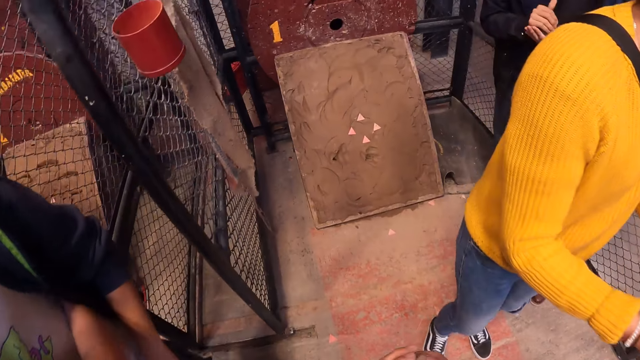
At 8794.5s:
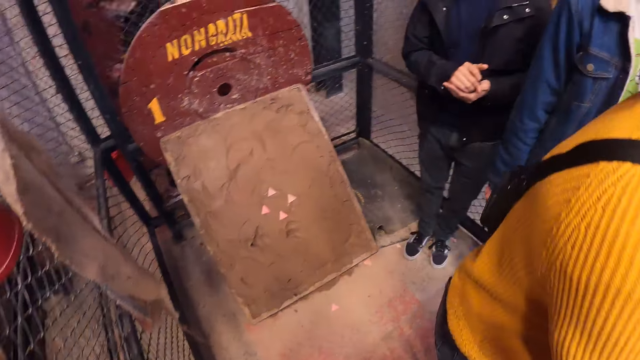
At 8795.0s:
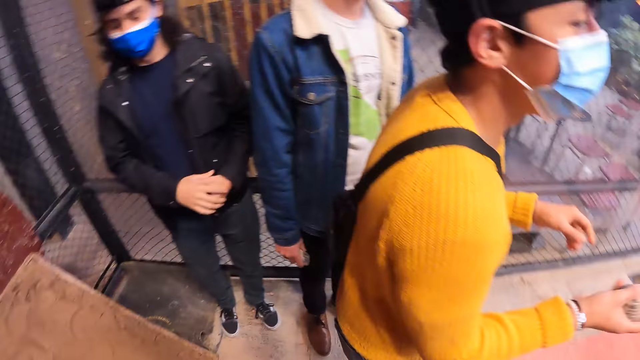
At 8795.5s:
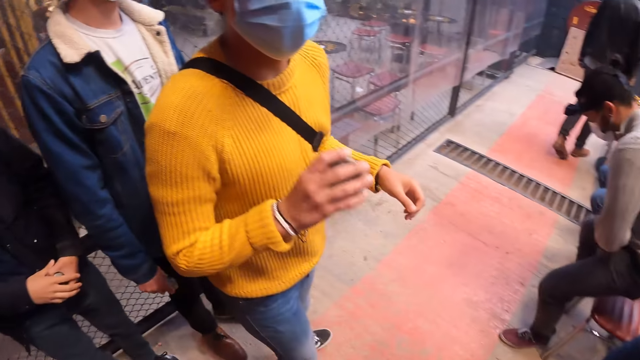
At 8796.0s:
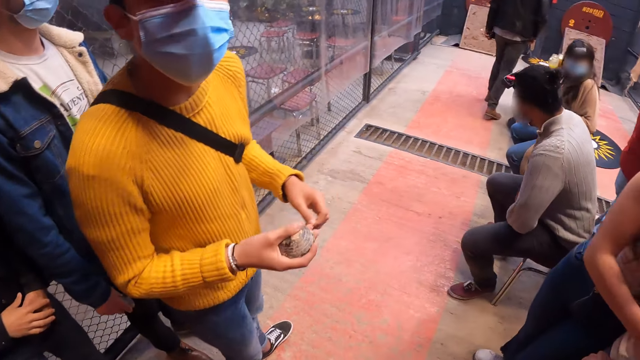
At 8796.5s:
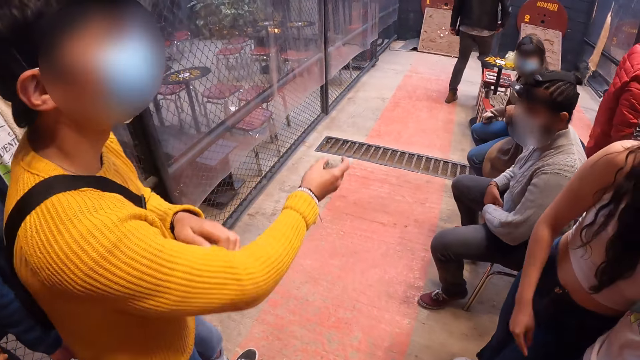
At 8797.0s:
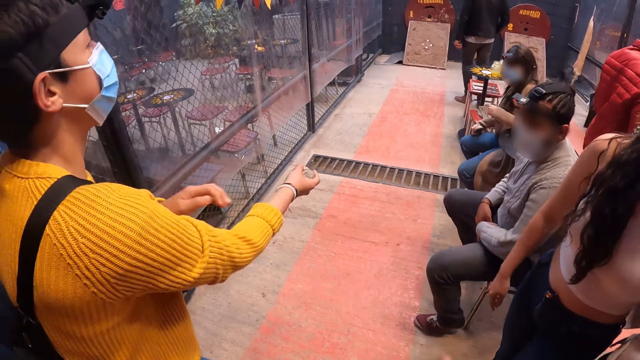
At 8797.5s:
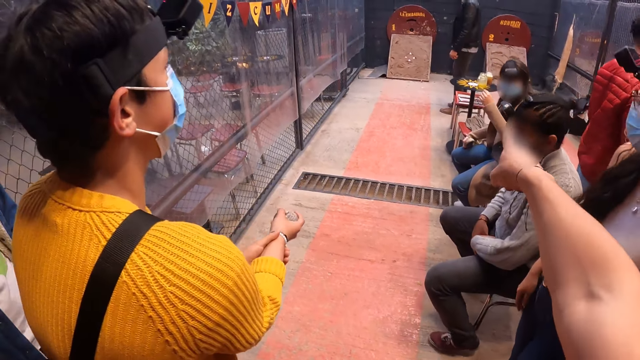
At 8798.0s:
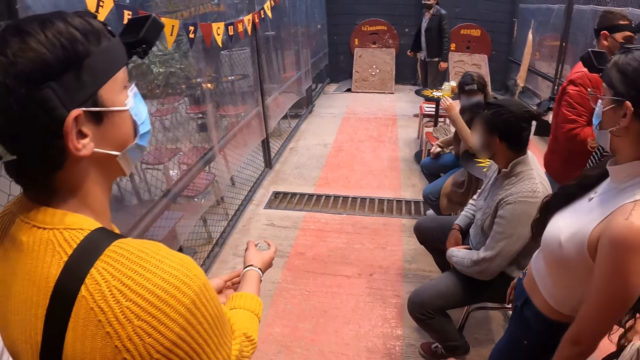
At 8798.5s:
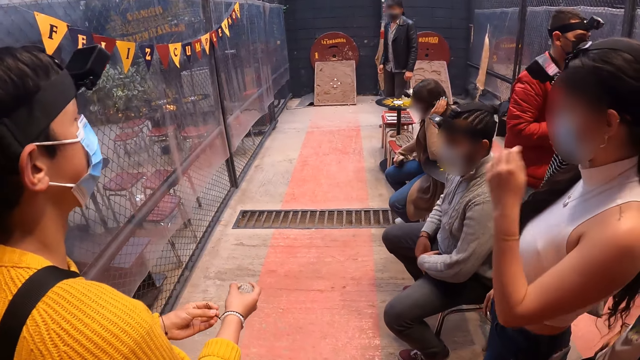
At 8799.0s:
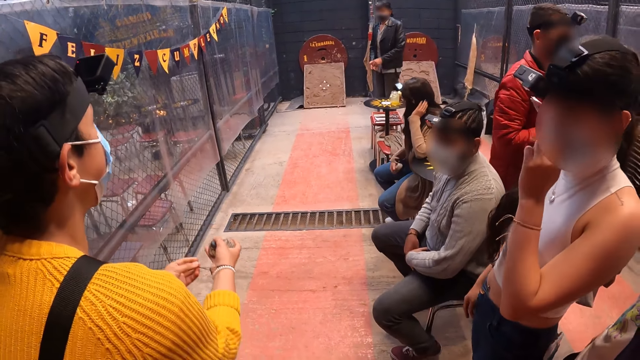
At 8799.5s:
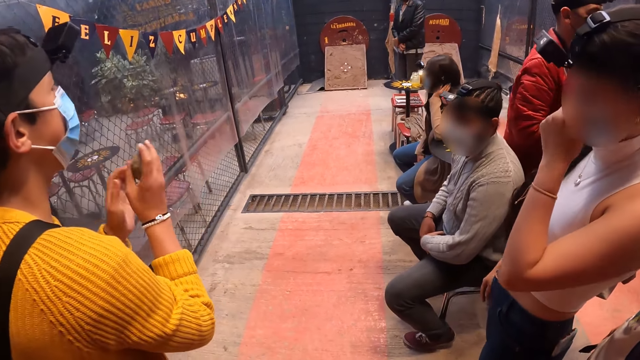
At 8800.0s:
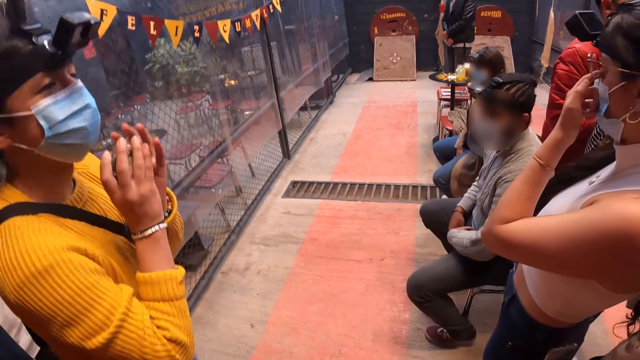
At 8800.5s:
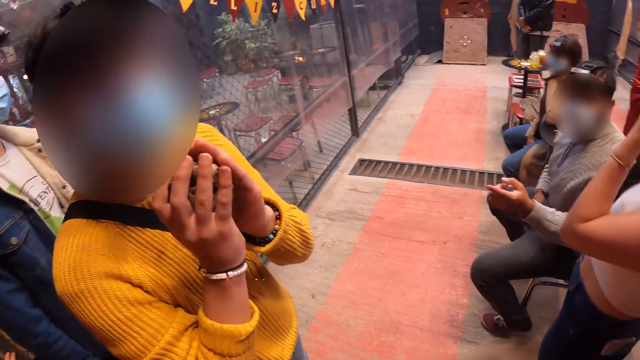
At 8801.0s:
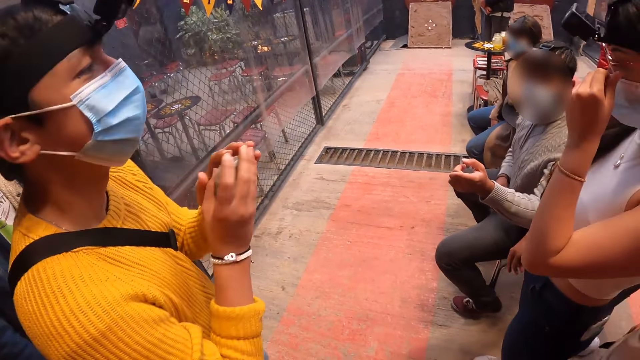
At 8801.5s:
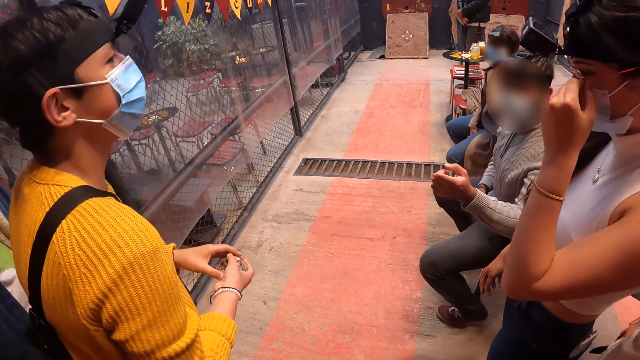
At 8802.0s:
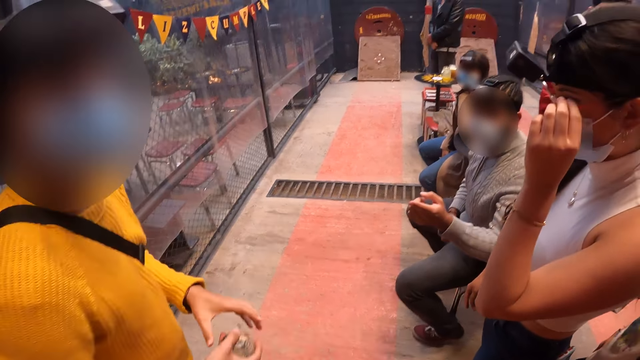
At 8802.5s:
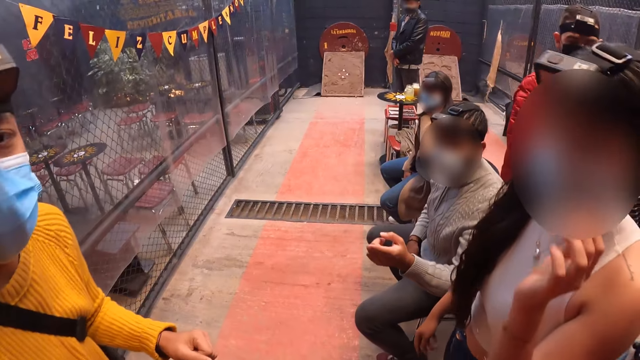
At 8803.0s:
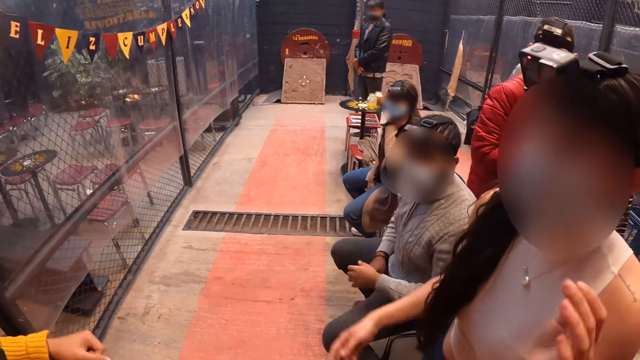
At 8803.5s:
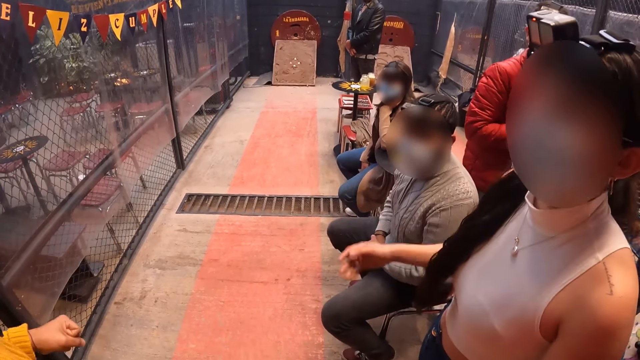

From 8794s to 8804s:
A man sits on a chair. Another man adjusts a sleeve of his top with his left hand. The camera wearer points at a board on the floor with his right hand. The other man touches a bracelet in his right hand with his left hand. He taps the metal disk in his right hand with his left hand. The first man points at the other man. The woman adjusts a pair of glasses with her left hand.

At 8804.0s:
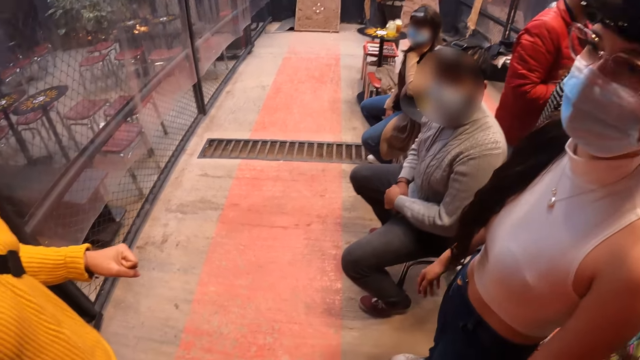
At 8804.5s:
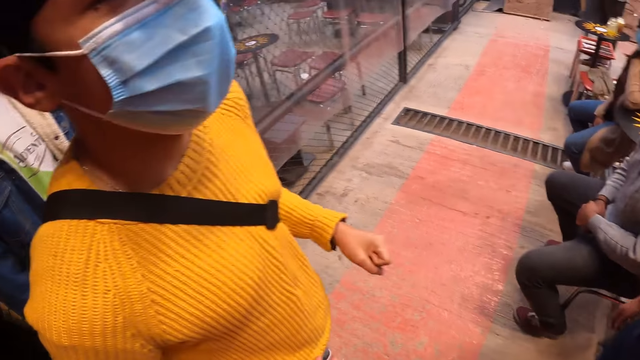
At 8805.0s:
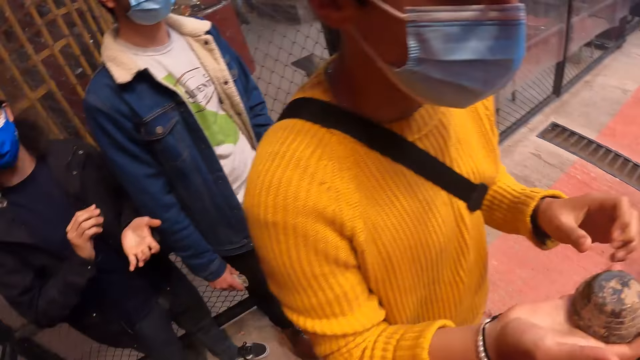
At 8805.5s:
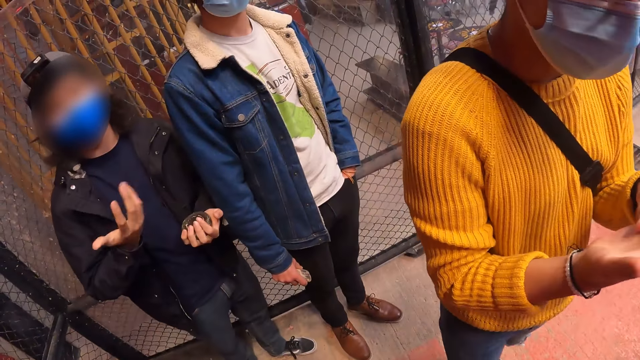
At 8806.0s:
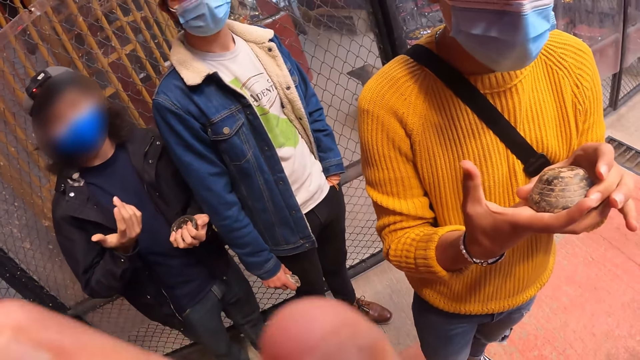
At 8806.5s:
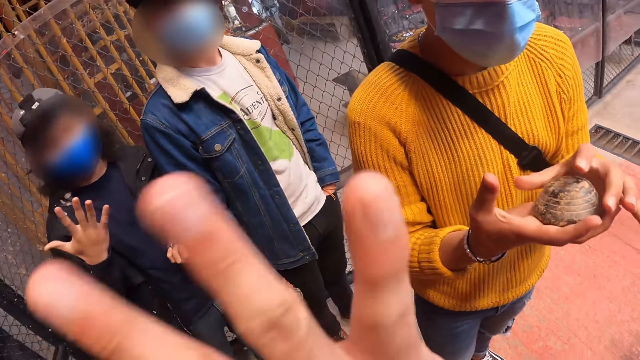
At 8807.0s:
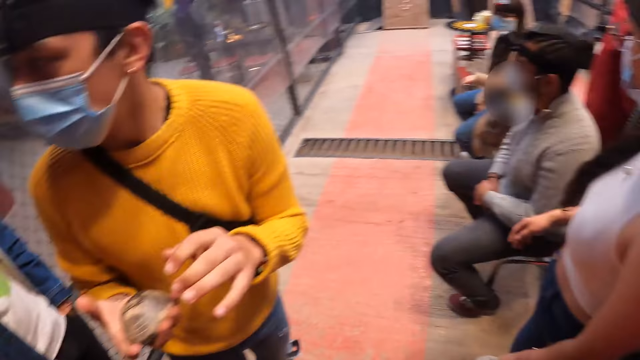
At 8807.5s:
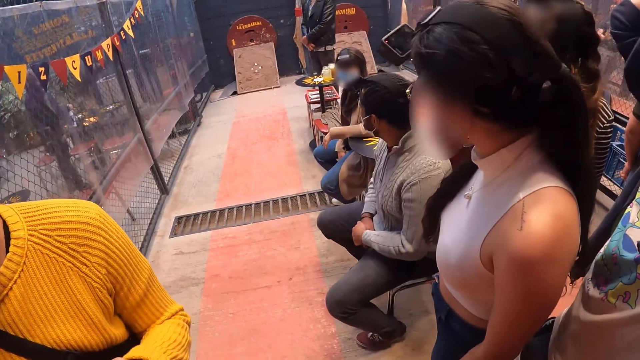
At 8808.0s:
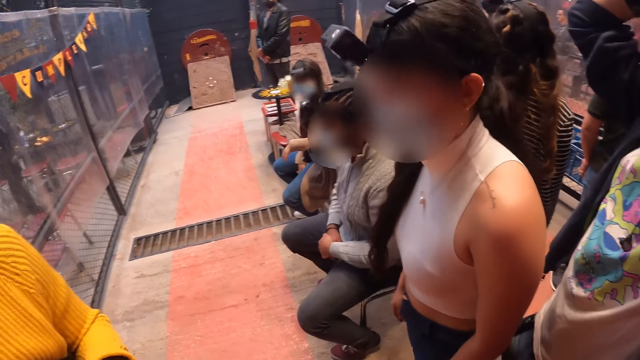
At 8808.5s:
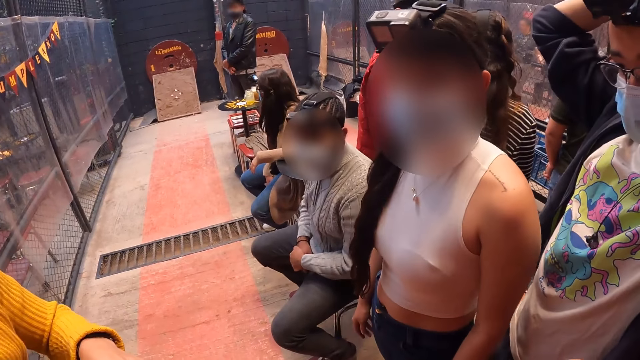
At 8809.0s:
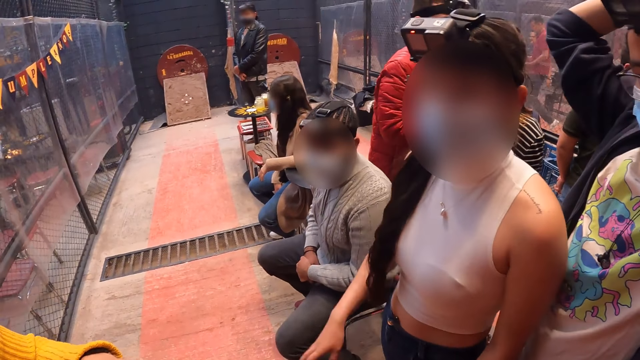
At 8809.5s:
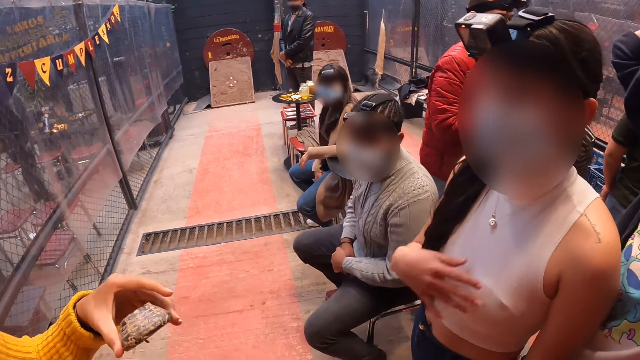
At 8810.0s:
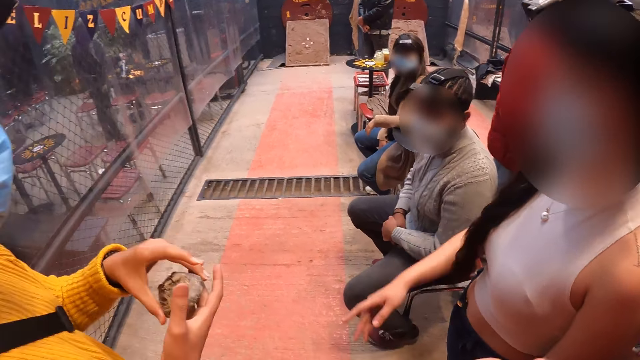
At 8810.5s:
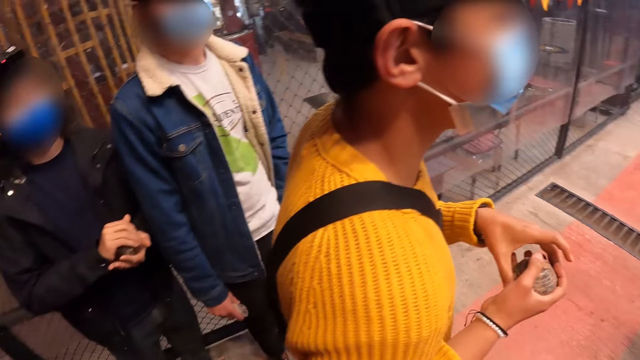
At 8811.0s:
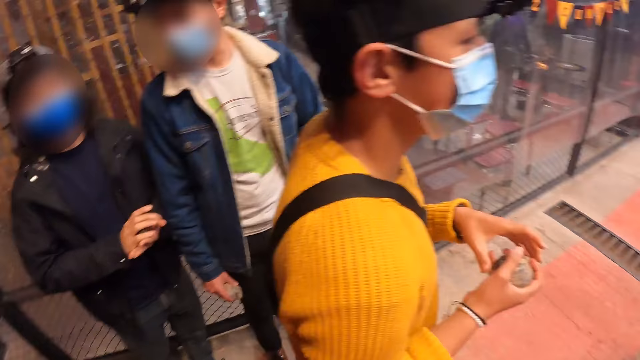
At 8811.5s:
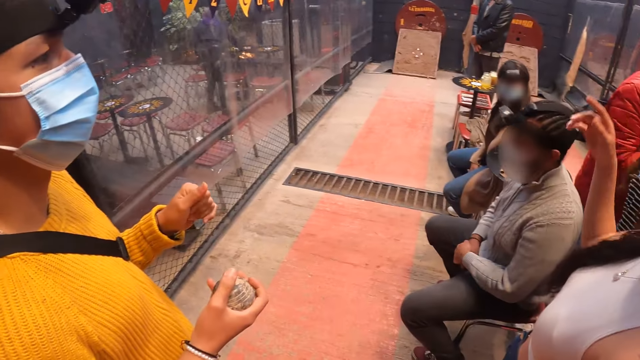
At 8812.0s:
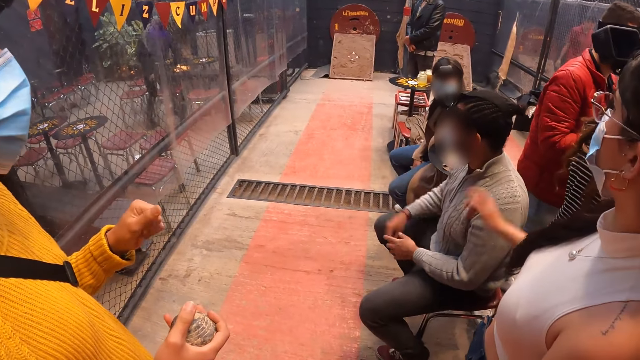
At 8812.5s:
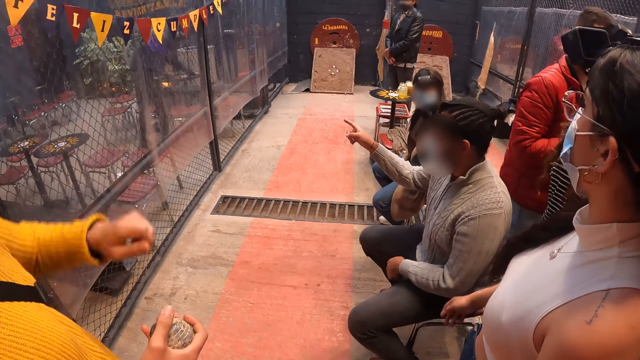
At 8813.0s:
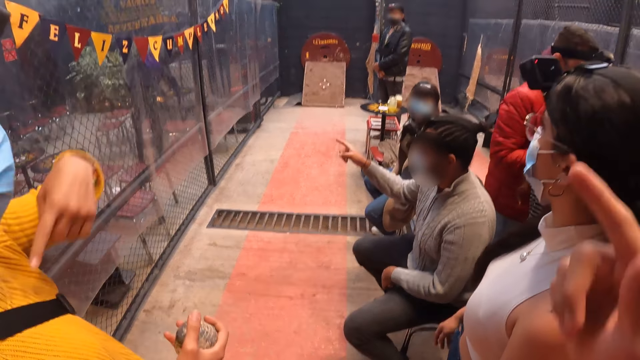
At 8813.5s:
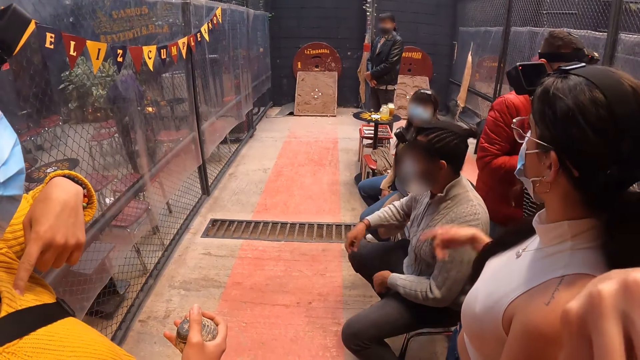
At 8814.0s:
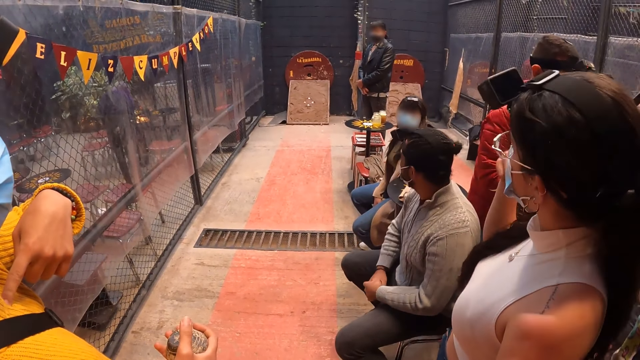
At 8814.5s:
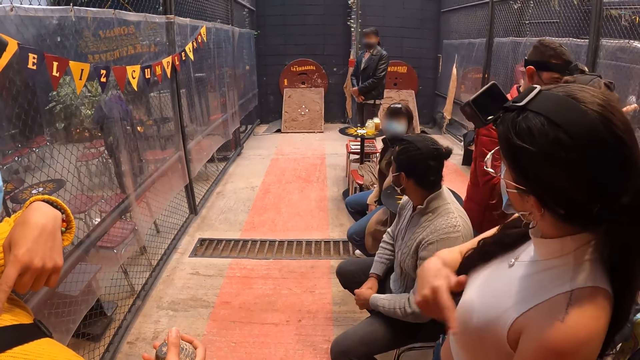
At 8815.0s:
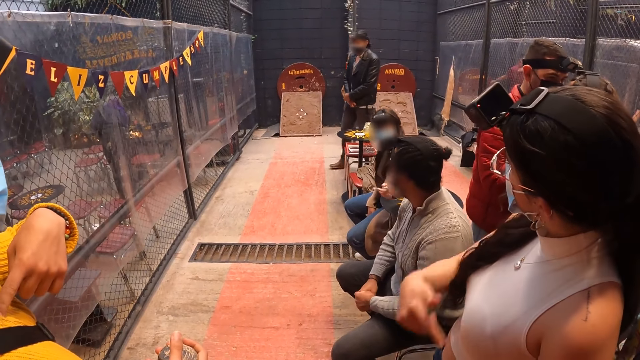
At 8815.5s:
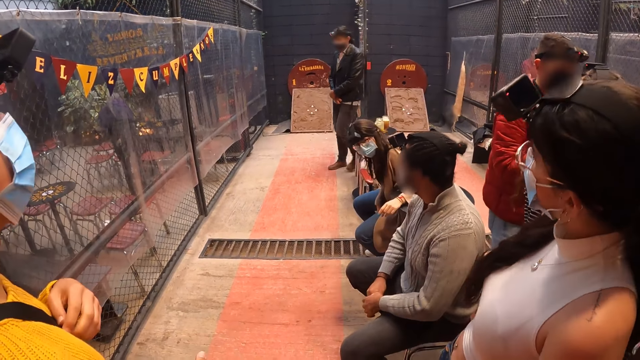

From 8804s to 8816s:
The man transfers the metal disk from his right hand to his left hand. Another man touches the metal disk in his right hand with his left hand. The second man holds the metal disk with his left hand, and places the metal disk in his right hand. The woman points at the target board on the floor. The camera wearer points at a third man with his left hand. He makes gestures with his right hand. The woman makes gestures with her right hand. The third man walks towards the second man.
